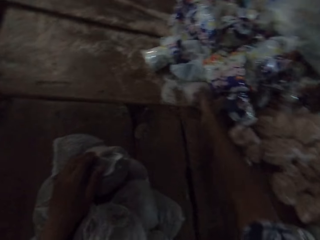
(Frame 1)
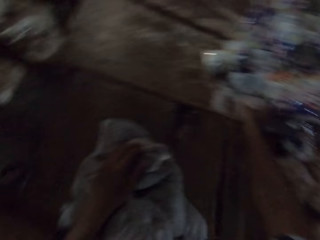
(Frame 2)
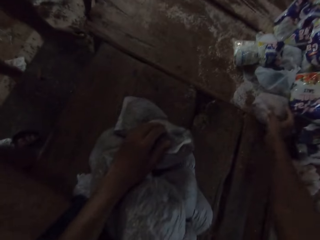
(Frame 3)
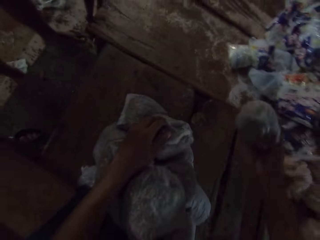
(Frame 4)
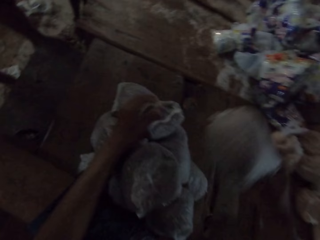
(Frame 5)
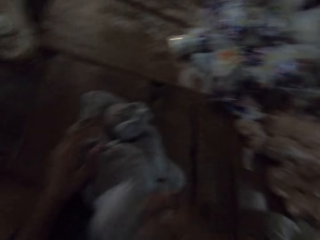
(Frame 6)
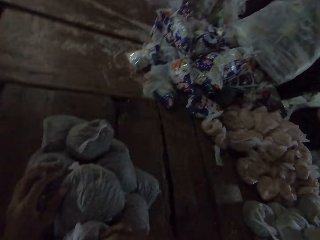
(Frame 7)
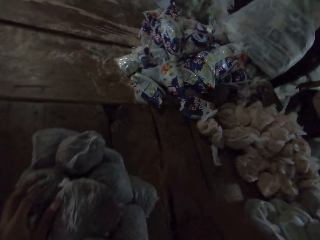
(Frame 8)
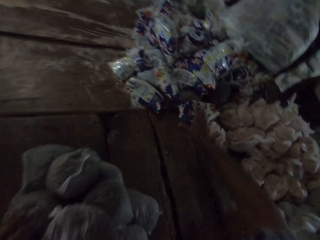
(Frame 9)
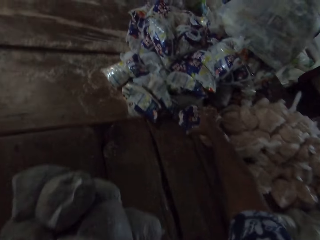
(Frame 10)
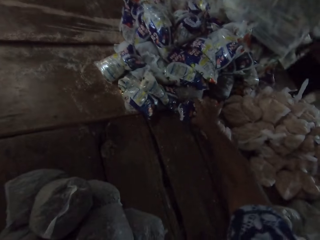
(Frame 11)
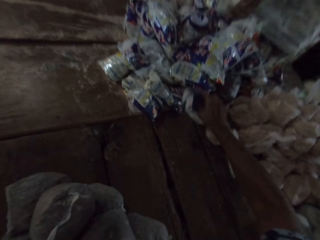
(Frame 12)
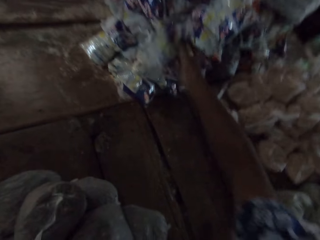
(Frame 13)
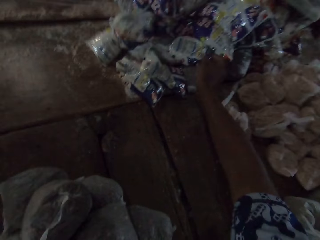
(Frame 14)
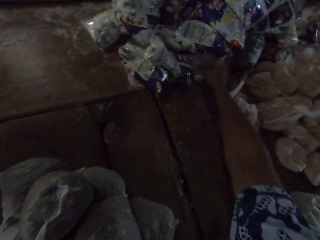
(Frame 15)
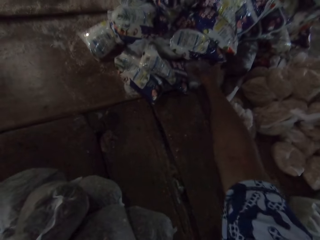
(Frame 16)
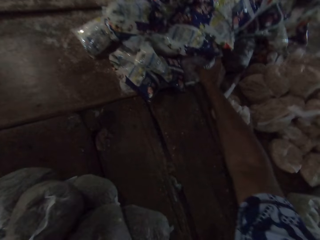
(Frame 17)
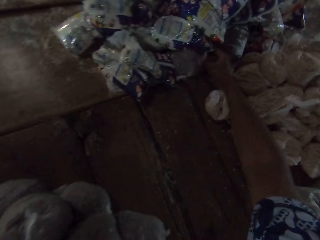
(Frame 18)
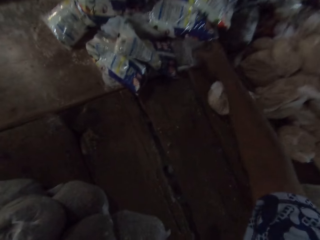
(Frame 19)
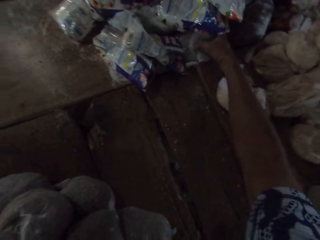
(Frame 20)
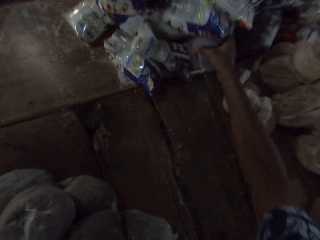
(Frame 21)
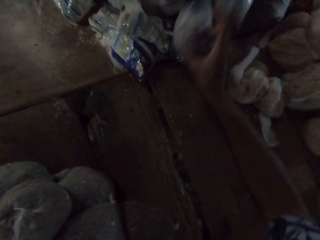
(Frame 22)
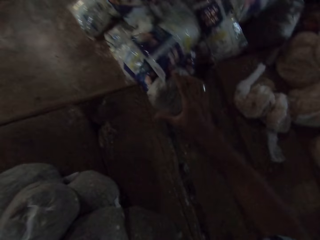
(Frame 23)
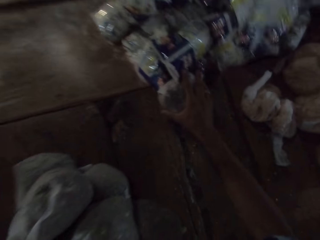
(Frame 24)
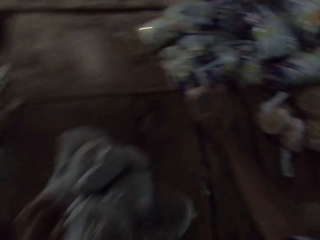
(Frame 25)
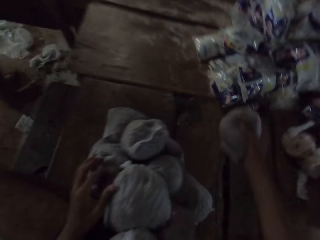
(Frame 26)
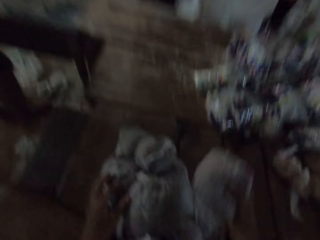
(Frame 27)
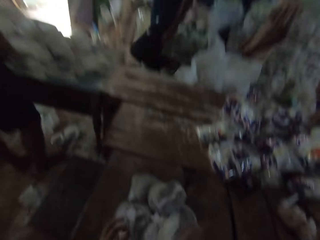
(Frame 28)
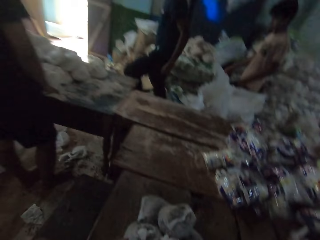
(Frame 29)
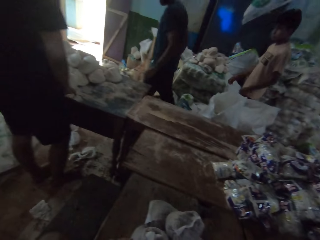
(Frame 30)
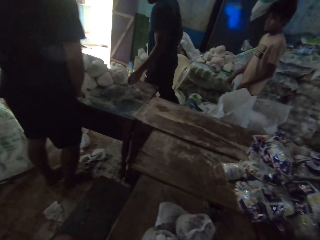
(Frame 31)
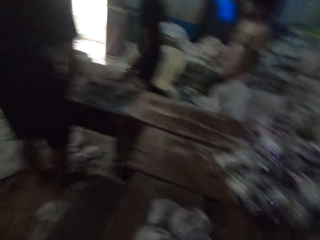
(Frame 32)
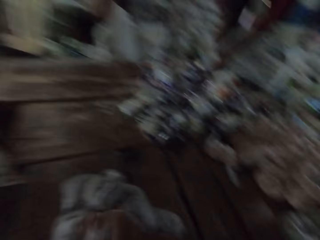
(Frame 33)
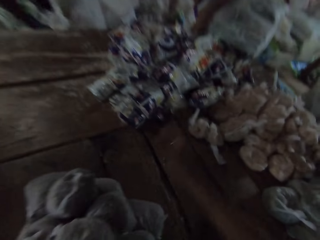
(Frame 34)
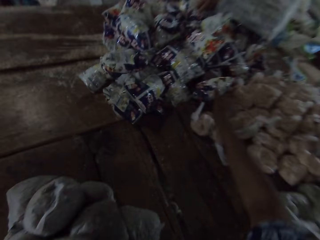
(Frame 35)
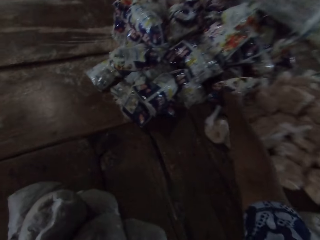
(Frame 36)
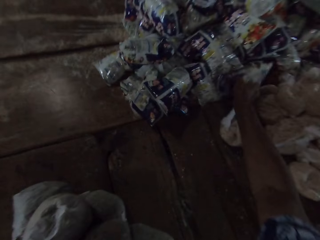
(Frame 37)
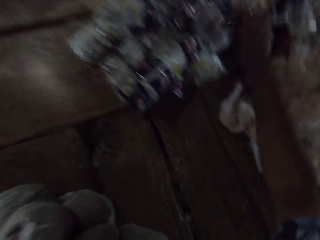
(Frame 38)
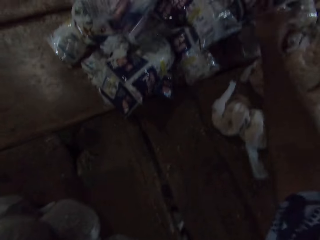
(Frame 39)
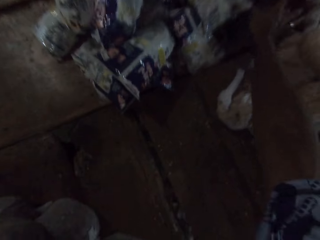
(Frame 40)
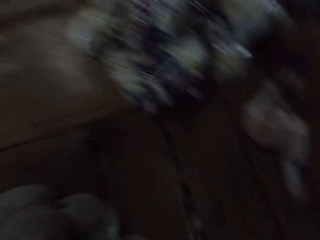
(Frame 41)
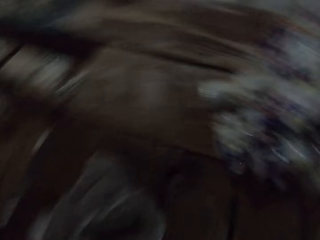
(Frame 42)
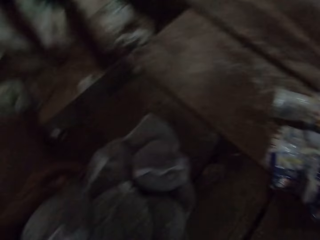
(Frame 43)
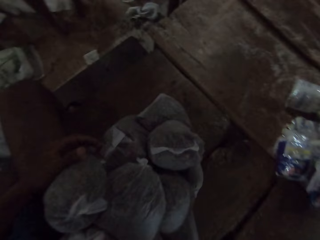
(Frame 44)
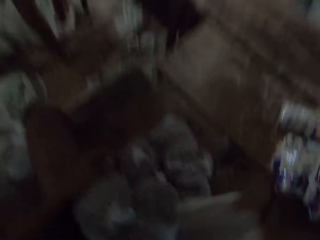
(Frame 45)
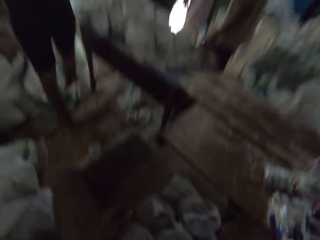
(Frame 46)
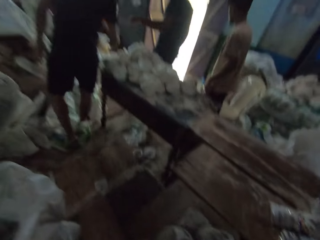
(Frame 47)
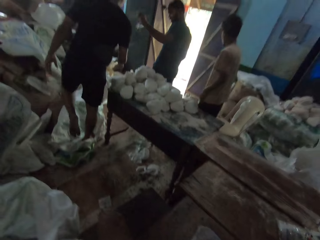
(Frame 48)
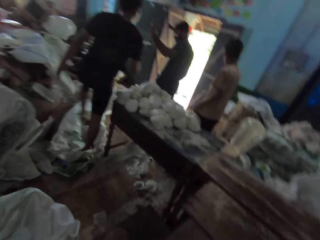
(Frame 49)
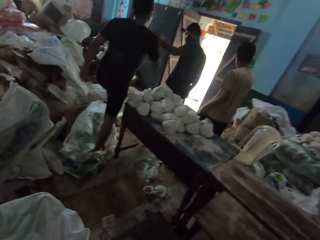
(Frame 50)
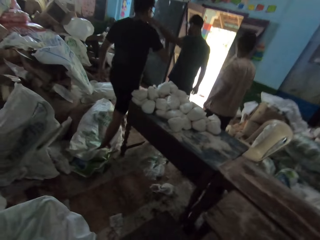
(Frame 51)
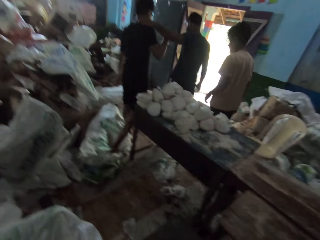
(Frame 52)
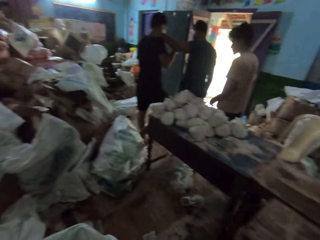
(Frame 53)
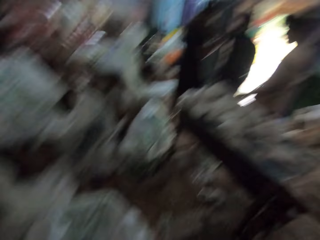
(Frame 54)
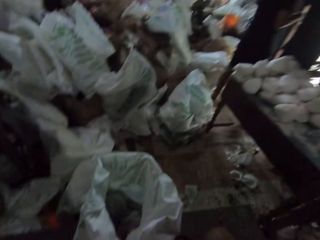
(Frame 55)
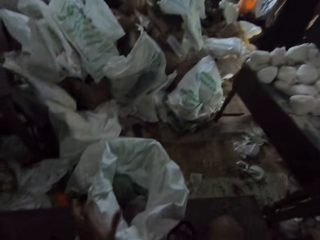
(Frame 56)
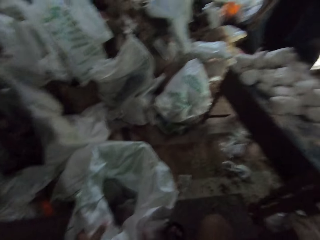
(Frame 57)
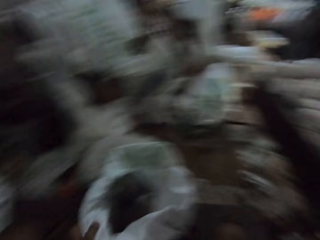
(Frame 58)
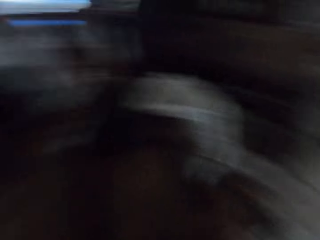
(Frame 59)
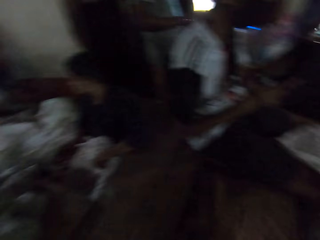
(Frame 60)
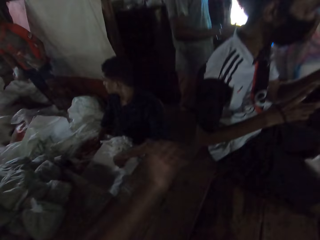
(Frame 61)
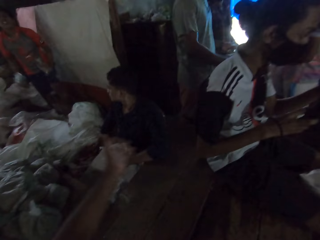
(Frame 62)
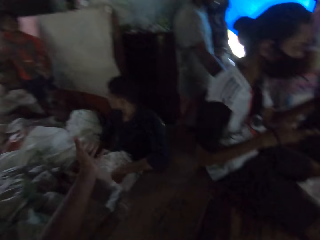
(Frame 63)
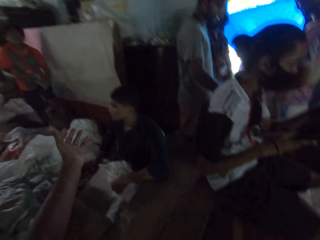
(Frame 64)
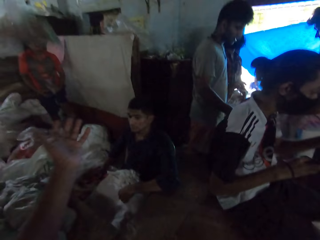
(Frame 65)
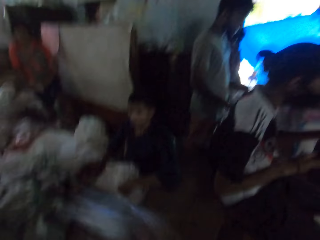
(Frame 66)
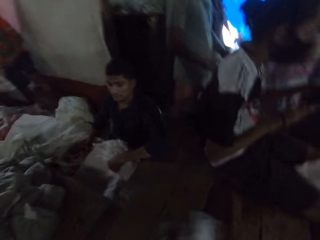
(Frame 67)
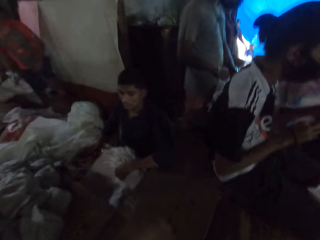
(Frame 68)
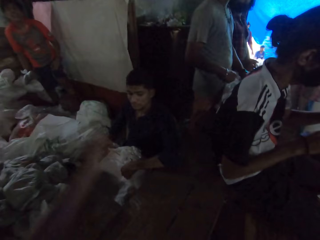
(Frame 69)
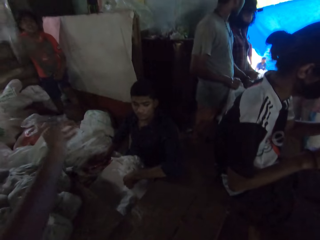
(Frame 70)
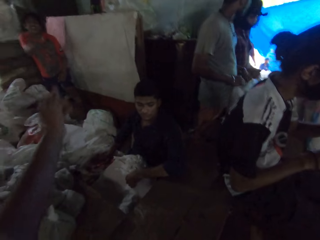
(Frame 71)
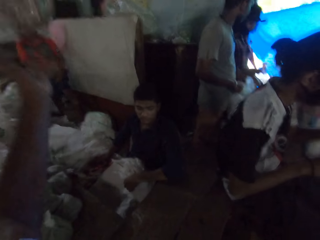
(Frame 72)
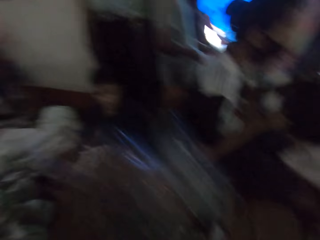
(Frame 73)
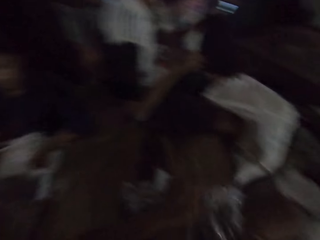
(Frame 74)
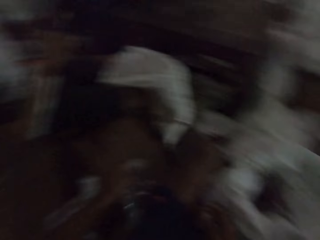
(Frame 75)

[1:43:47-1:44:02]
The camera wearer picks a bread on the table with his right hand. He drops the bread in his right hand on the table. He gathers beans in plastic bags on the table with both hands. He looks up. A man stands beside the camera wearer. The camera wearer sorts packed food. He picks the bread on the table with his right hand. He drops the bread in his right hand on the table. He gathers the beans in the plastic bags on the table with both hands. He turns around. The man walks away. The camera wearer grabs a sack with the left hand. He turns around. The man throws some plastic bag to the camera wearer with his right hand. The camera wearer stretches the left hand. He grabs the packed food. He stretches the left hand. He grabs the packed food.

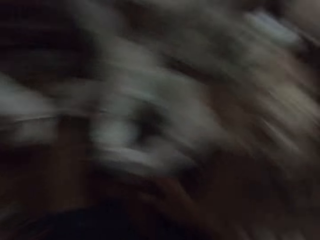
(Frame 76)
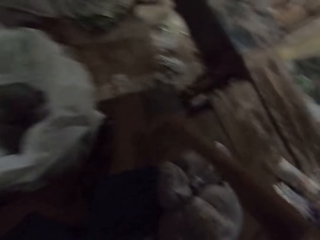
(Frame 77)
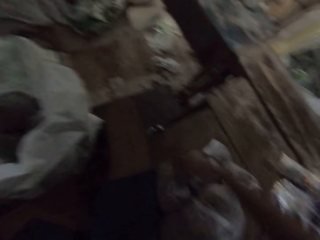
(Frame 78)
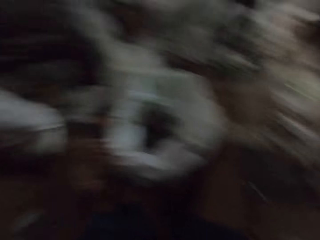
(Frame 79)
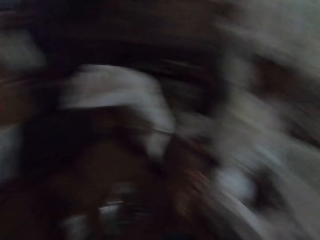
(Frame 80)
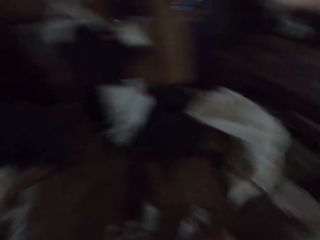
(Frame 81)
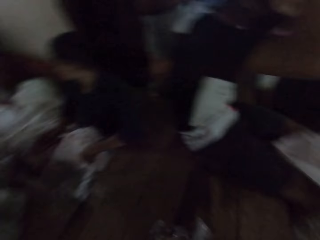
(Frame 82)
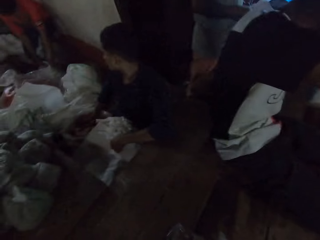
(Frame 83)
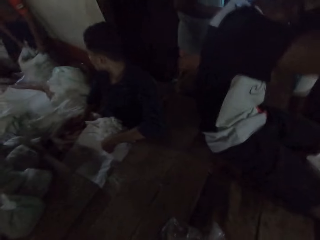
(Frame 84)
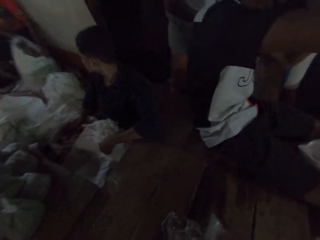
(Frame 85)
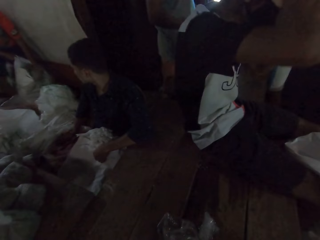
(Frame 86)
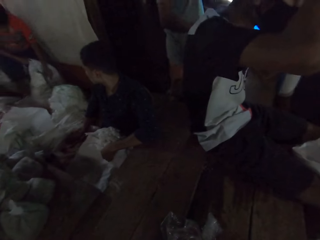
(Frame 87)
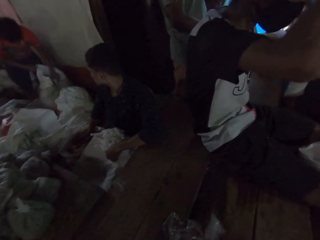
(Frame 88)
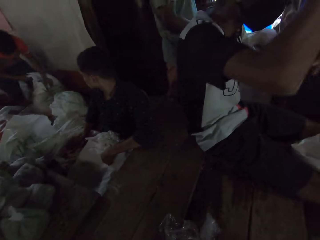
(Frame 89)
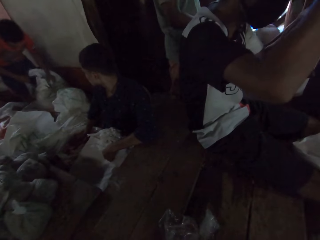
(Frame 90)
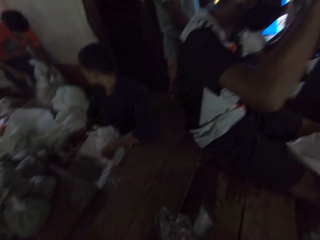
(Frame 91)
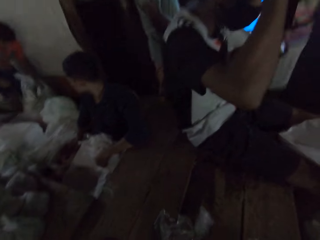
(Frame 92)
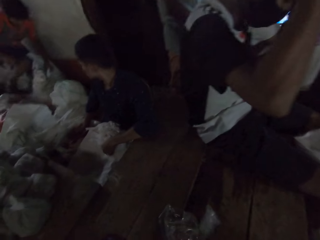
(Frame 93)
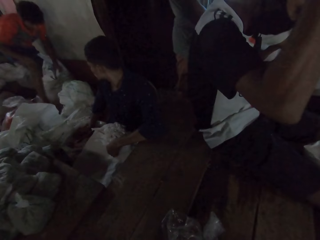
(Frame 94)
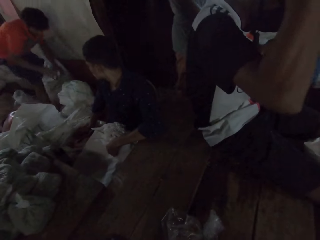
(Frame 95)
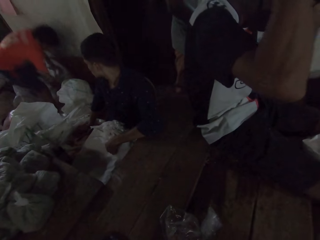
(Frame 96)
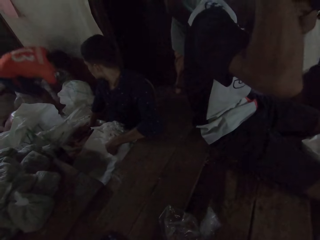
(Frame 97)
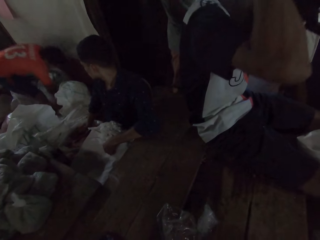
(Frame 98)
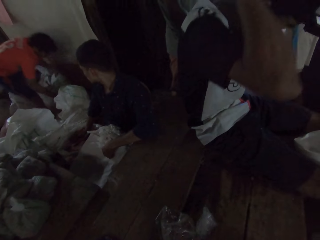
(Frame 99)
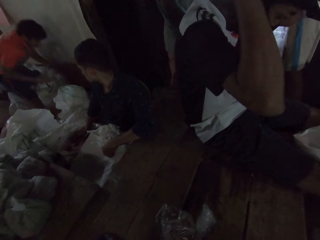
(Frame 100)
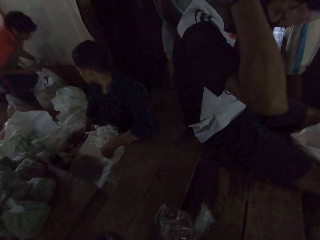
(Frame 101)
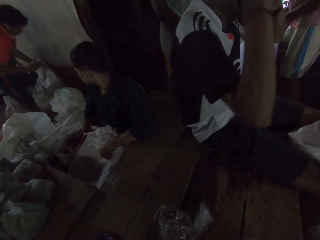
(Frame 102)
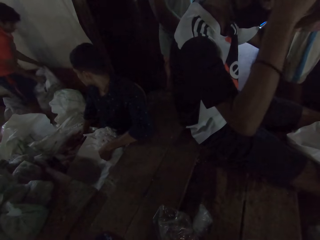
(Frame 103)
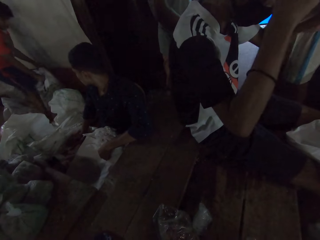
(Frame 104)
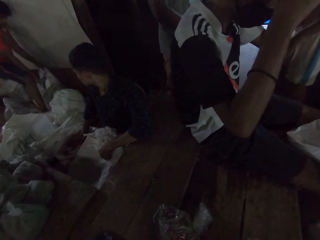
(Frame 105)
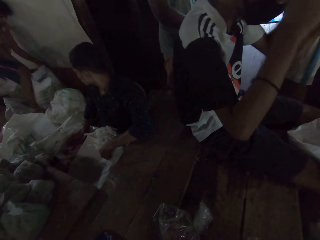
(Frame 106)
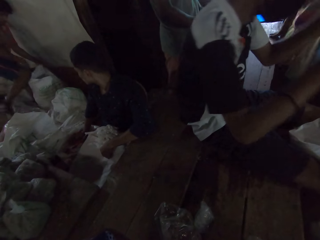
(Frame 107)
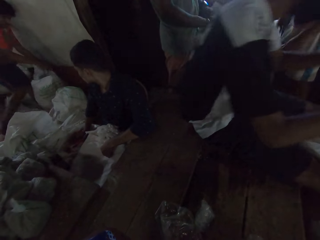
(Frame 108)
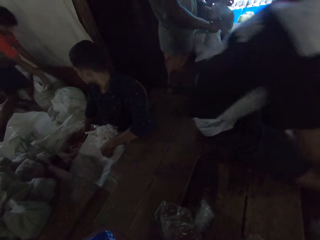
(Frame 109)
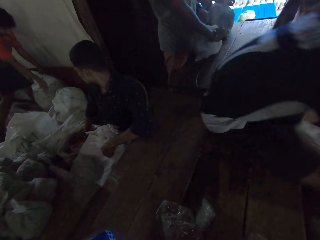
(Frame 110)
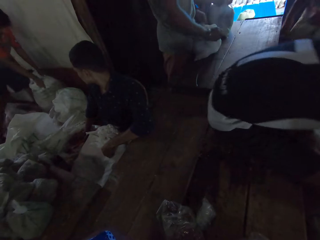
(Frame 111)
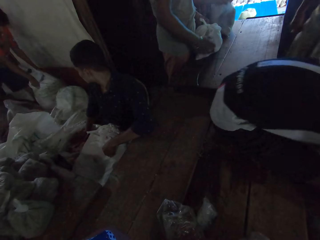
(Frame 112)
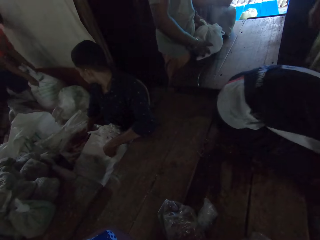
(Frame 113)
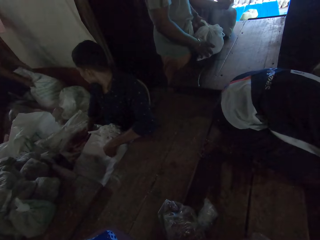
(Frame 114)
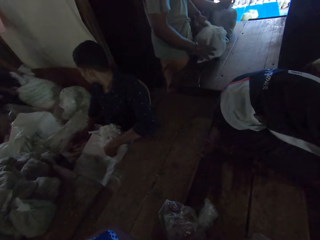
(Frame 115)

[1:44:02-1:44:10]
The camera wearer turns around. The man adjusts a sack on the ground with both hands. The man puts on a mask. The man picks a plastic bag on the ground with his right hand. The man drops the plastic bag in his right hand in the sack on the ground. The man bends below.
